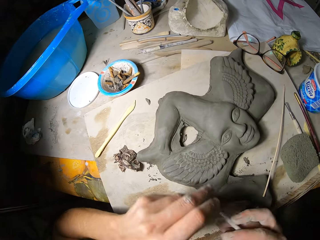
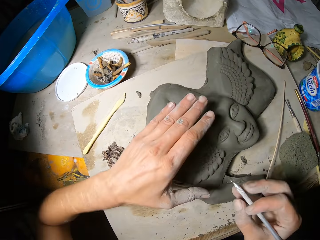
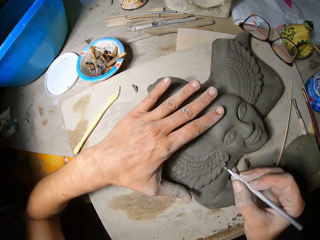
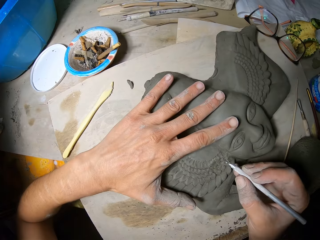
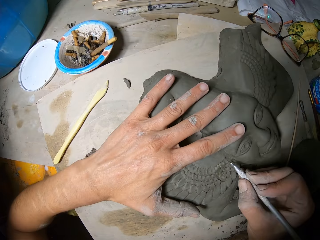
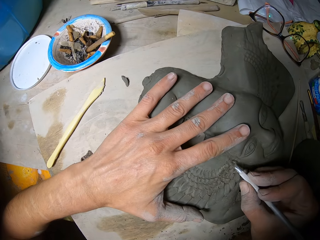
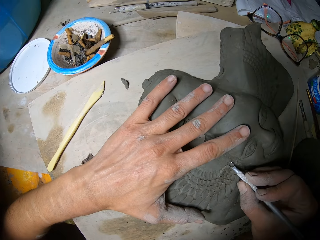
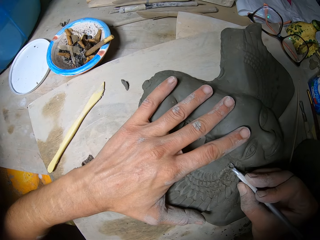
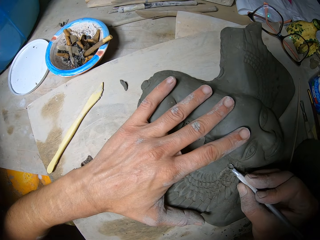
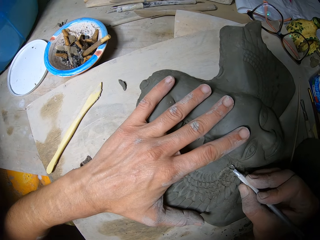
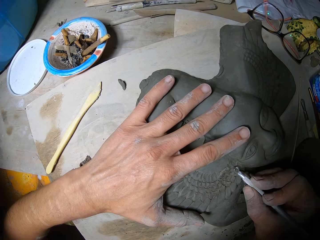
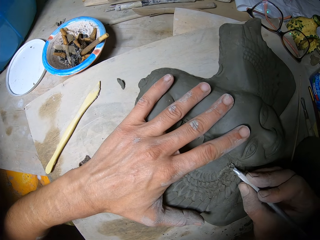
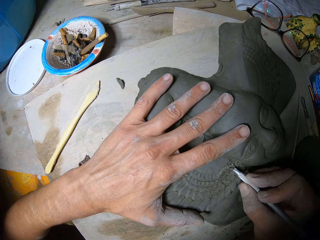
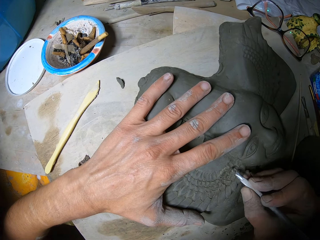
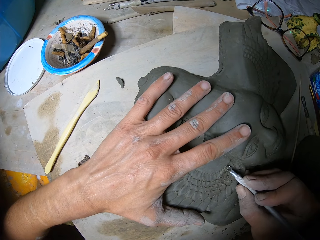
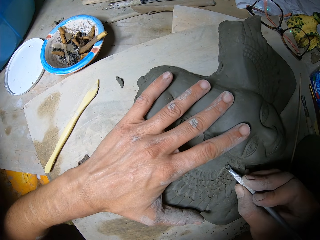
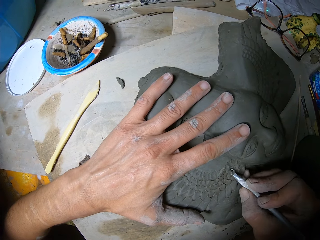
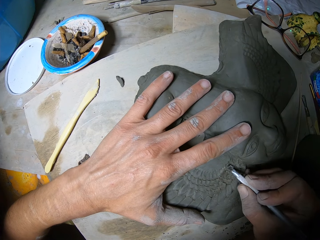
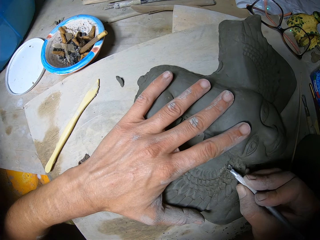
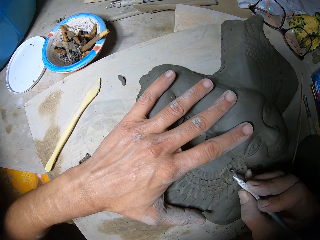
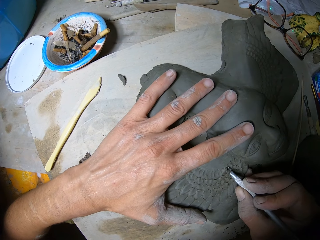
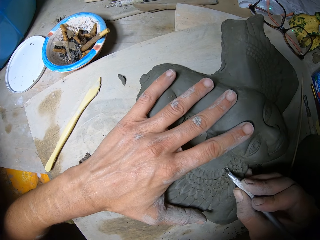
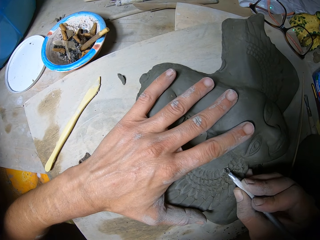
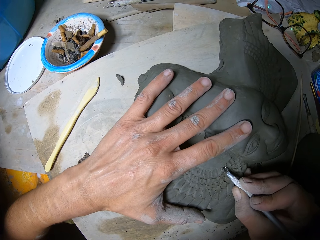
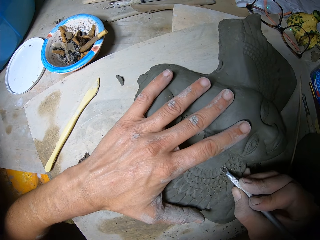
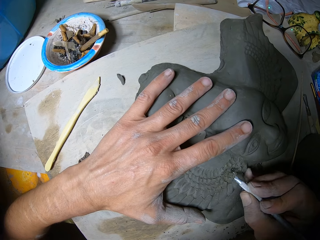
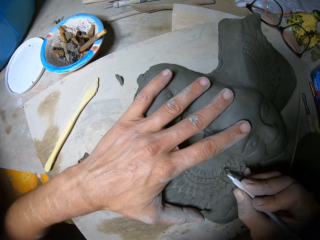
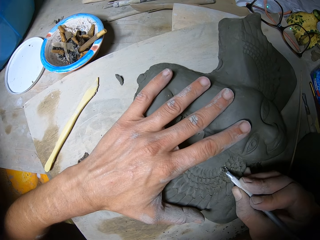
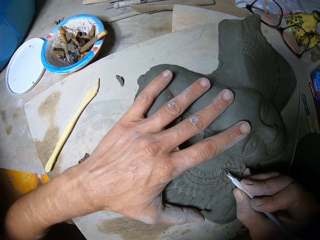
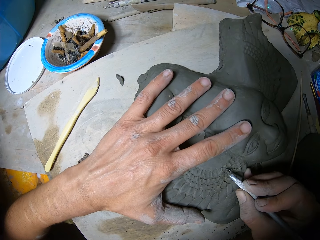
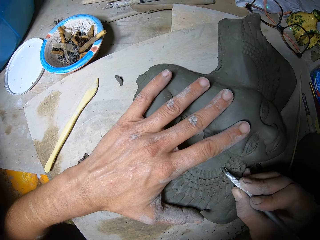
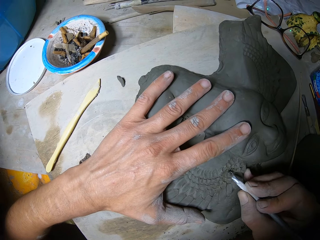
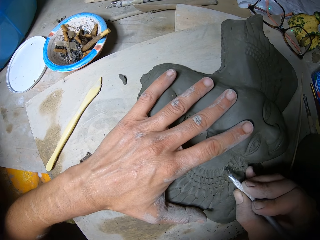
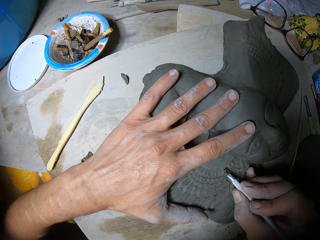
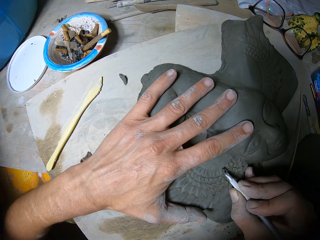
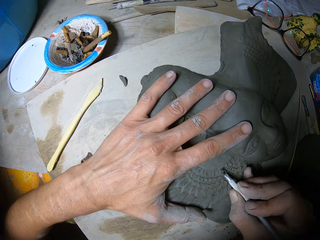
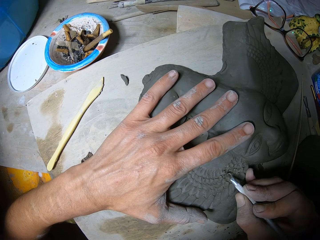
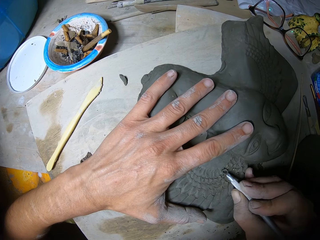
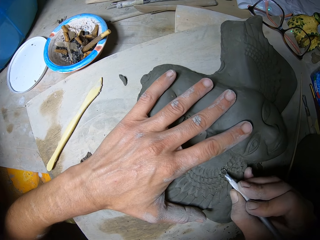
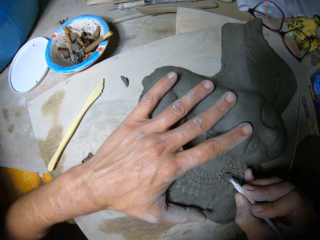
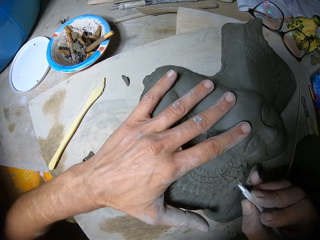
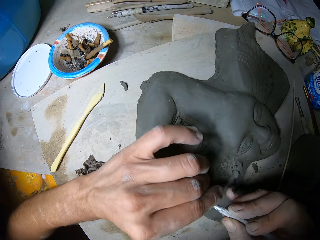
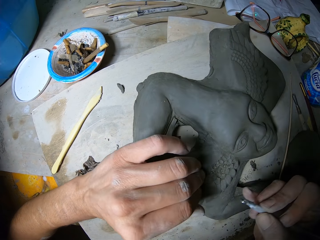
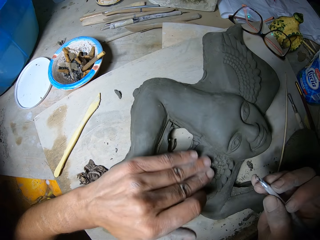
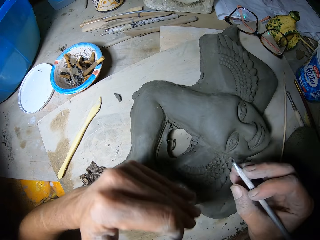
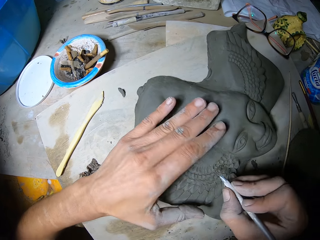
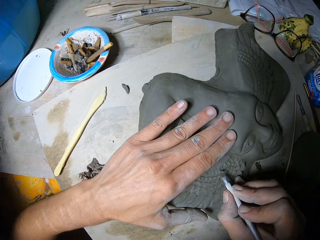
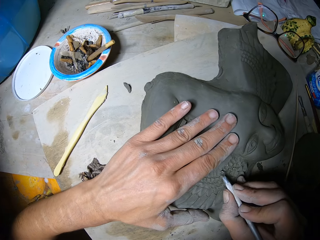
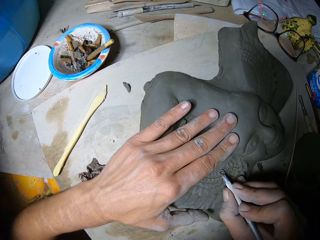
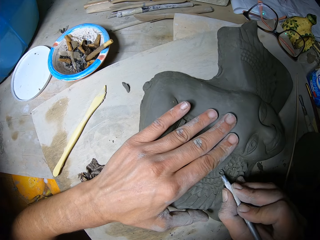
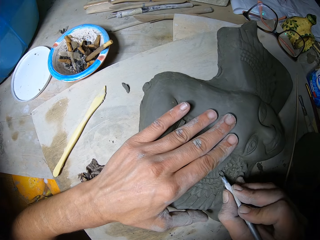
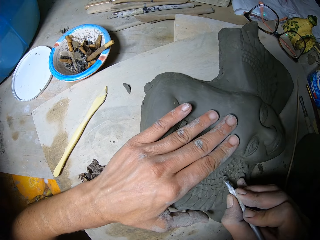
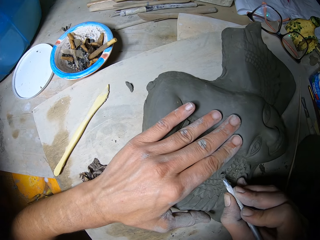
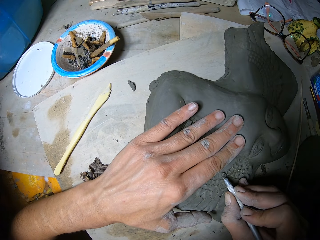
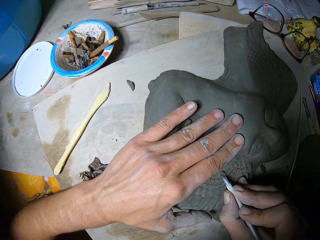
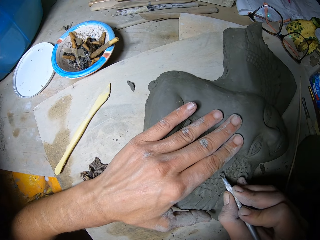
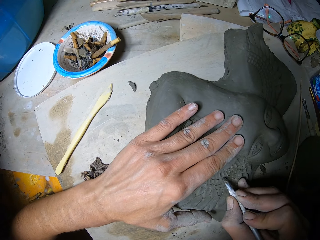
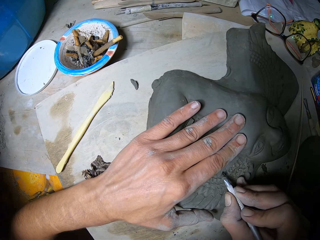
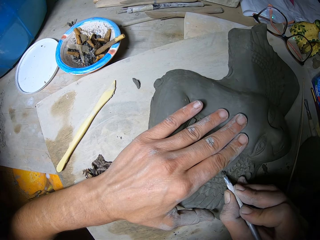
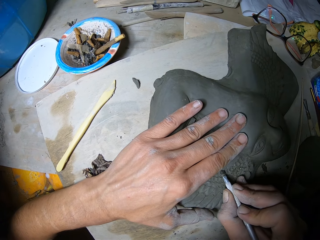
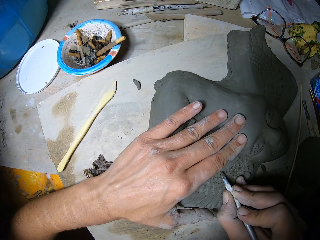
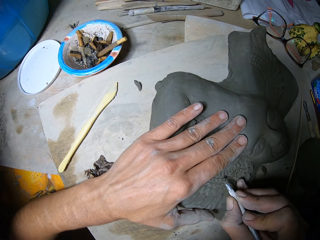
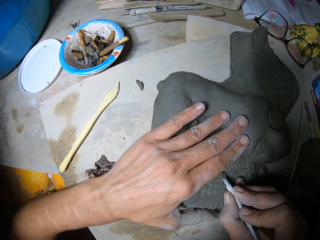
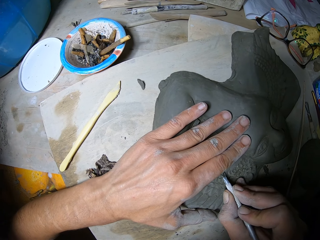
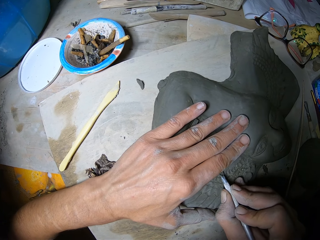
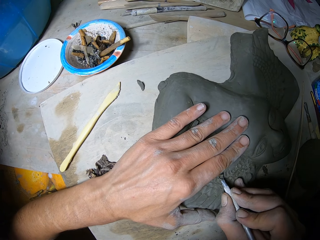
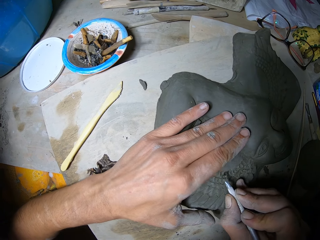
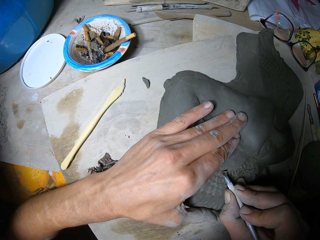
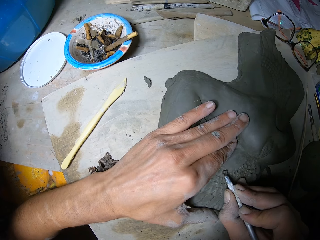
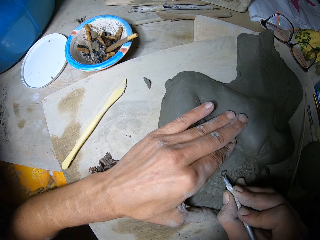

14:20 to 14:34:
The camera wearer places his left hand on the clay sculpture on the table. He carves the surface of the clay sculpture on the table with the loop tool in his right hand. He cleans the tip of the loop tool in his right hand with his left hand. He wipes the surface of the clay sculpture on the table with his left hand. He carves the surface of the clay sculpture on the table with the loop tool in his right hand.

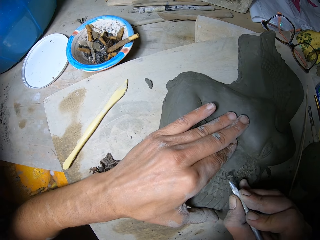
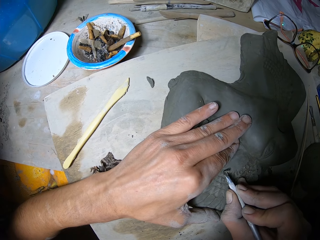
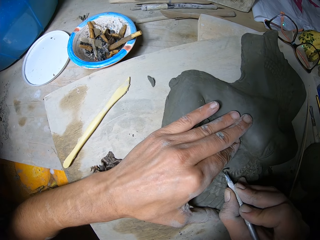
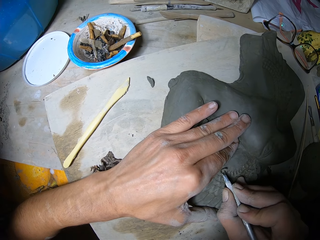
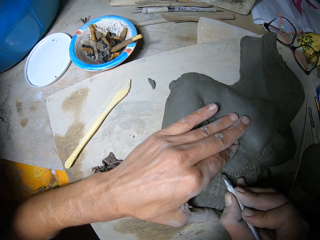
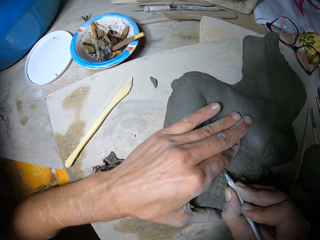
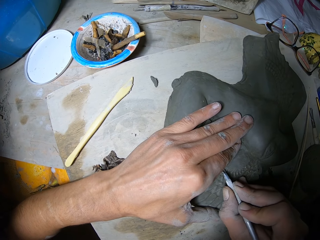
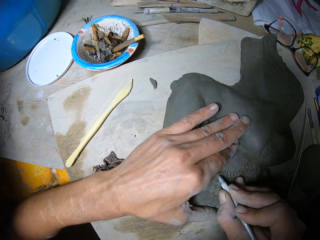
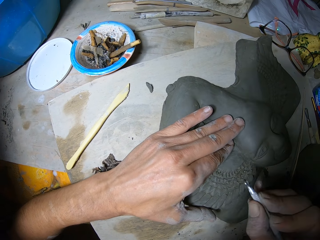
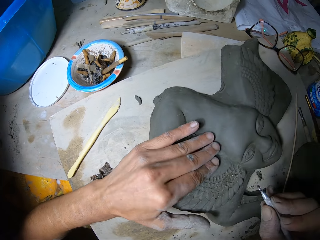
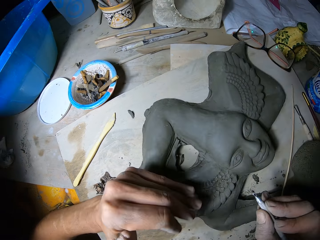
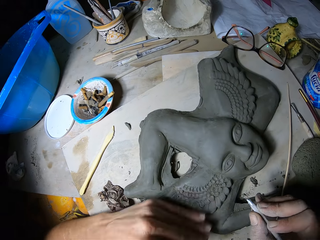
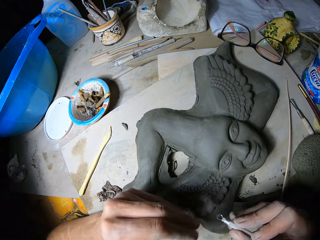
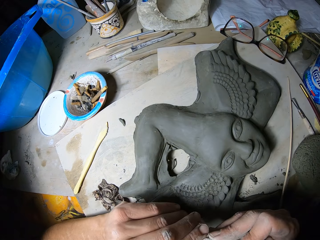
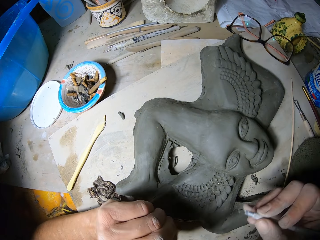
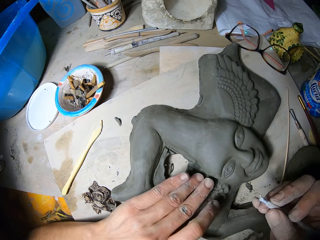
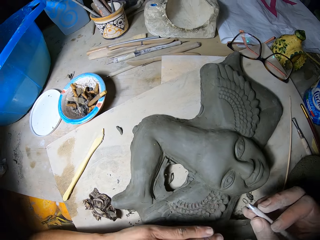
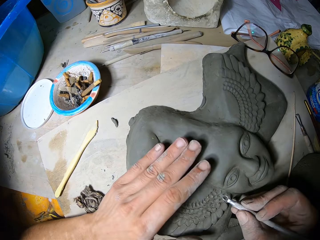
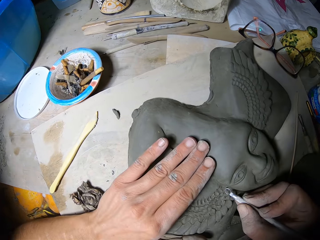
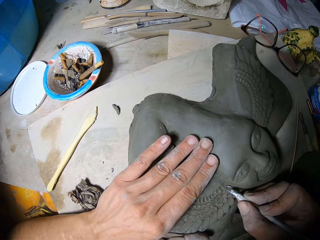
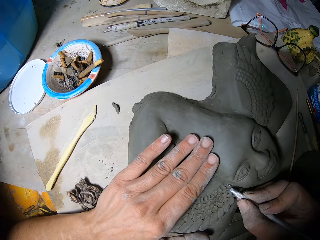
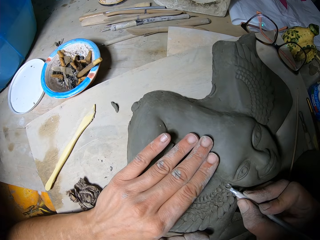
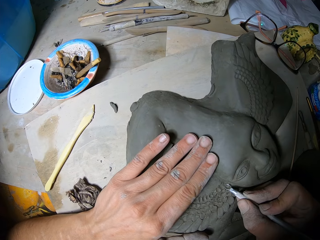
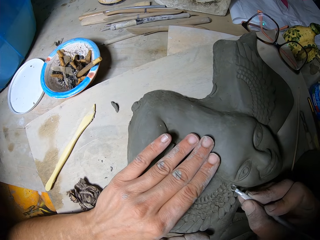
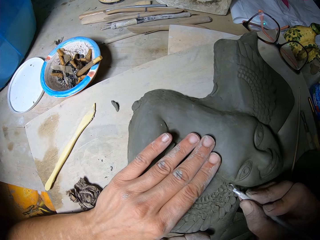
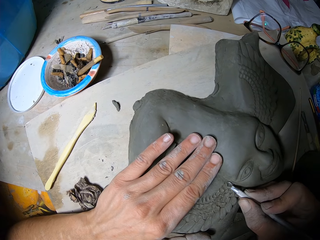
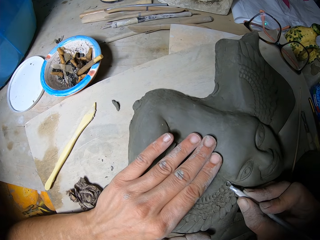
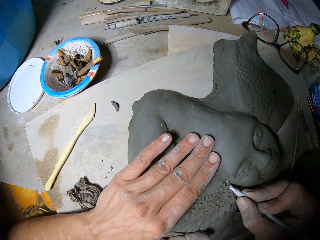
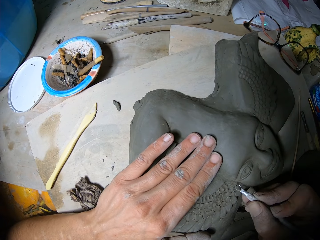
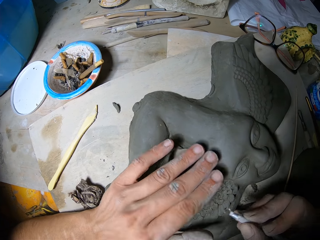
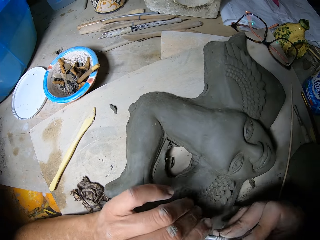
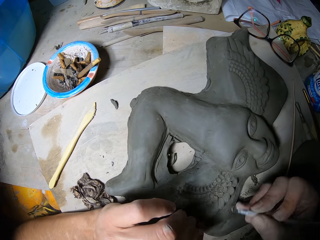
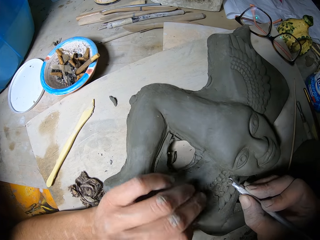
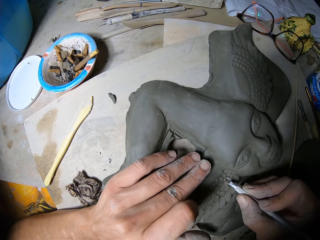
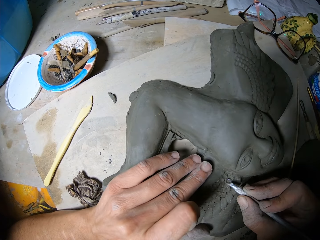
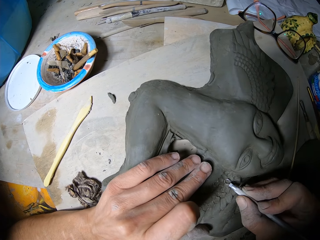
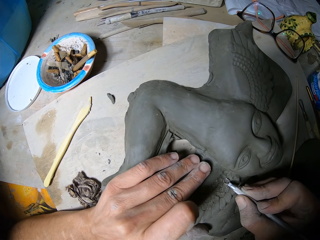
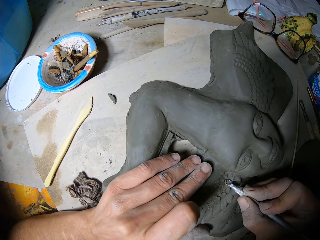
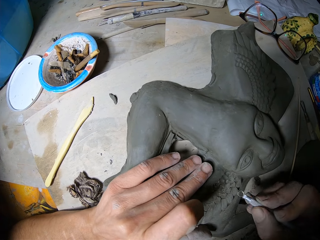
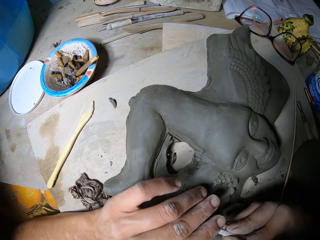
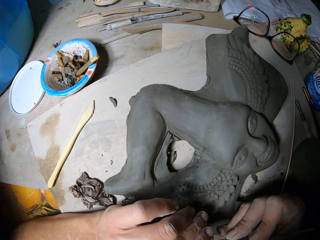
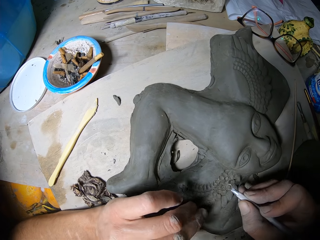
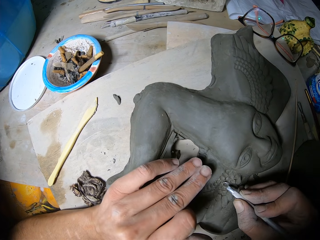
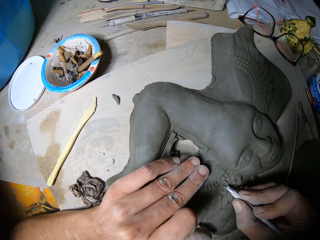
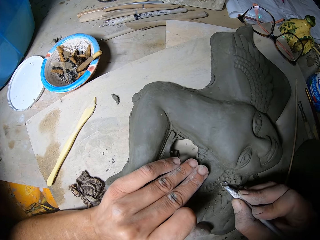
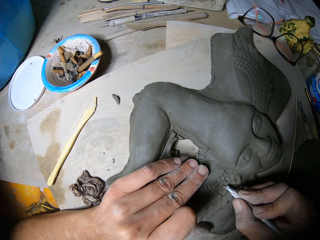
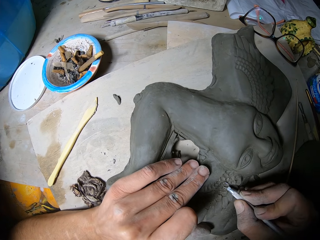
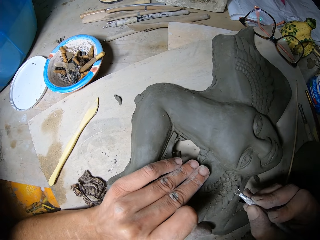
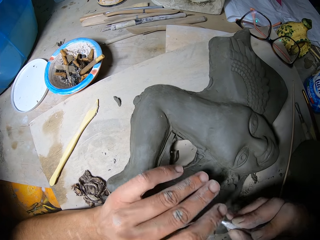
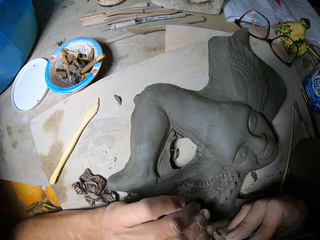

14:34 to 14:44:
The camera wearer wipes the surface of the clay sculpture on the table with his left hand. He cleans the tip of the loop tool in his right hand with his left hand. He wipes the surface of the clay sculpture on the table with his left hand. He carves the surface of the clay sculpture on the table with the loop tool in his right hand. He cleans the tip of the loop tool in his right hand with his left hand. He carves the surface of the clay sculpture on the table with the loop tool in his right hand. He cleans the tip of the loop tool in his right hand with his left hand. He carves the surface of the clay sculpture on the table with the loop tool in his right hand.
